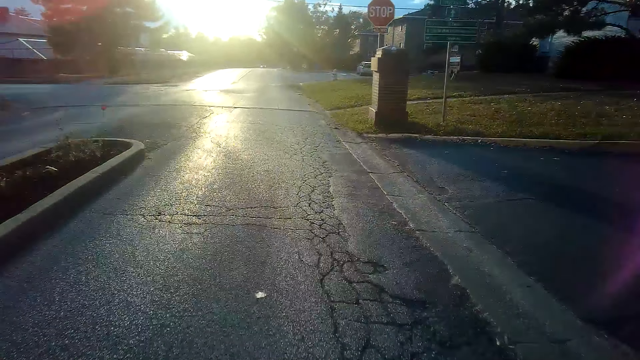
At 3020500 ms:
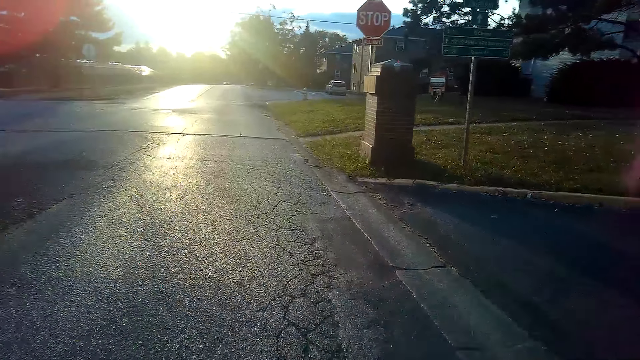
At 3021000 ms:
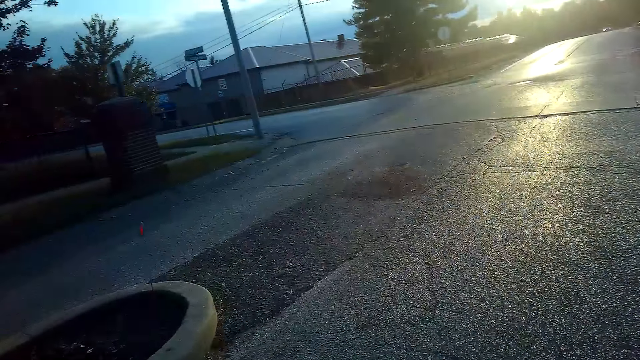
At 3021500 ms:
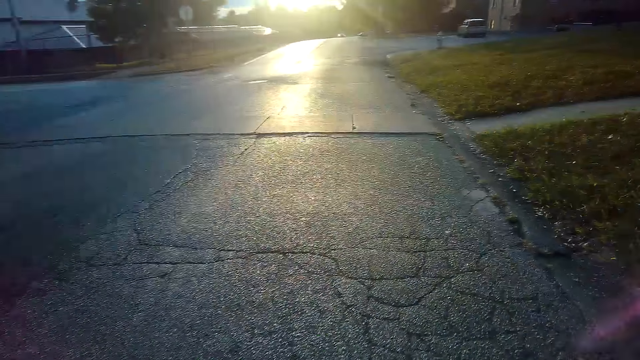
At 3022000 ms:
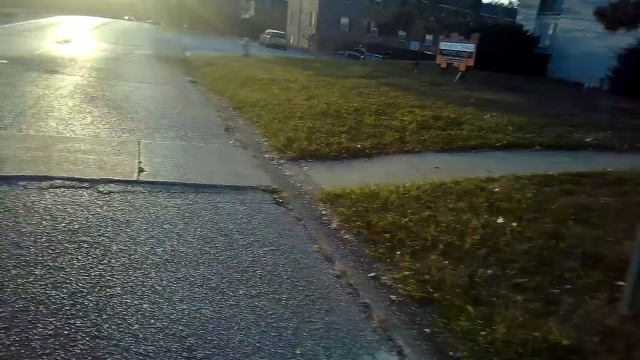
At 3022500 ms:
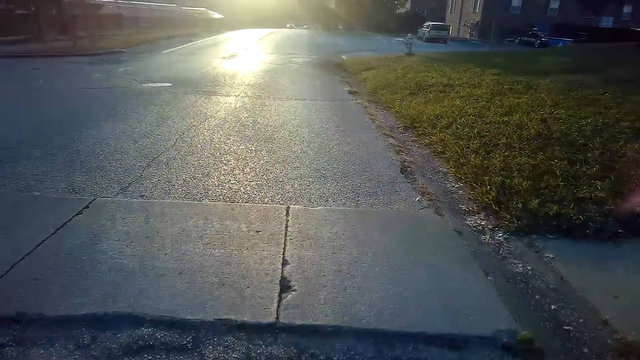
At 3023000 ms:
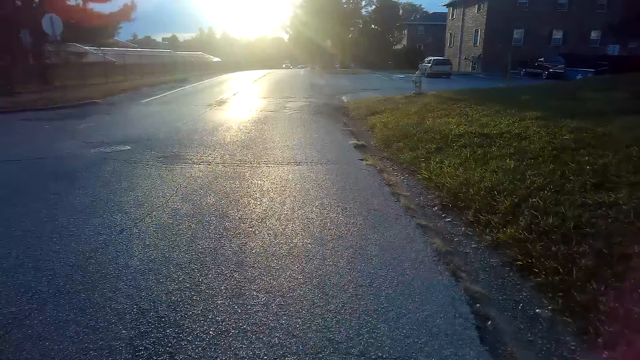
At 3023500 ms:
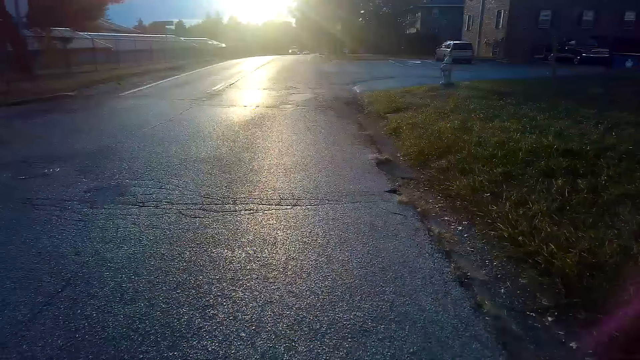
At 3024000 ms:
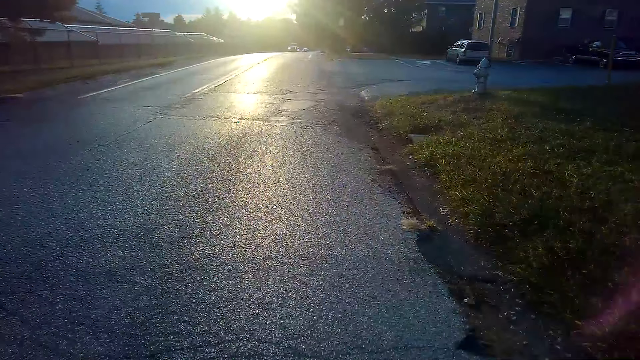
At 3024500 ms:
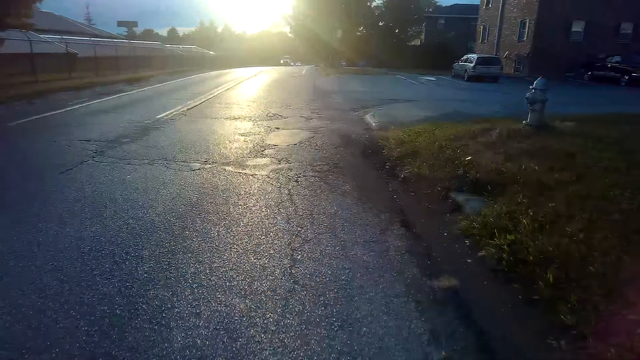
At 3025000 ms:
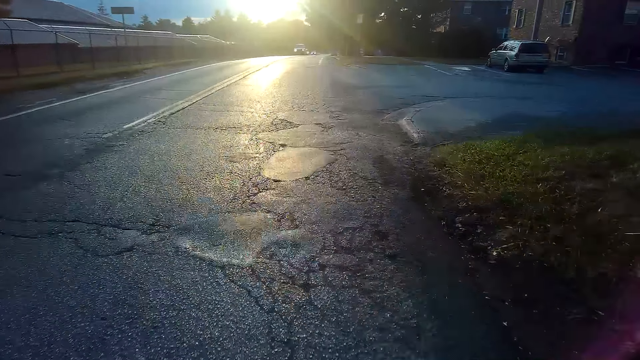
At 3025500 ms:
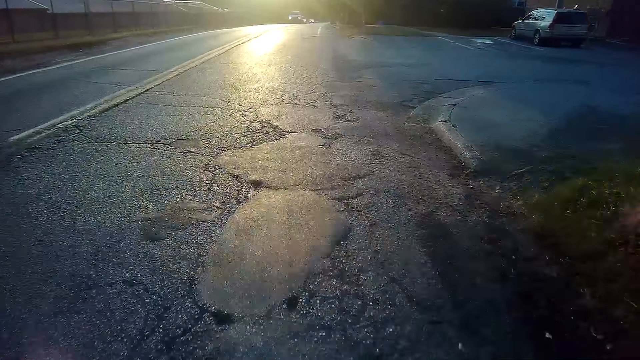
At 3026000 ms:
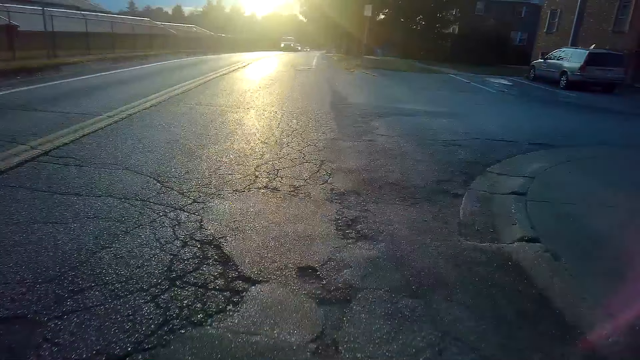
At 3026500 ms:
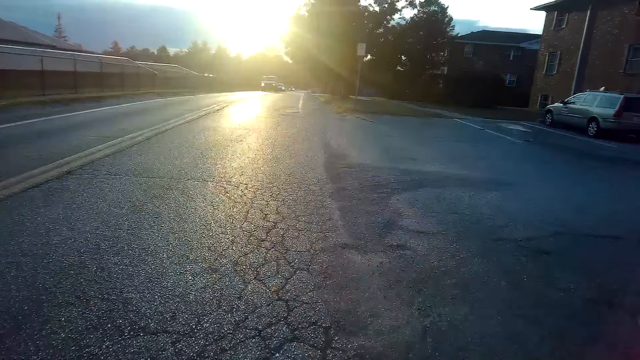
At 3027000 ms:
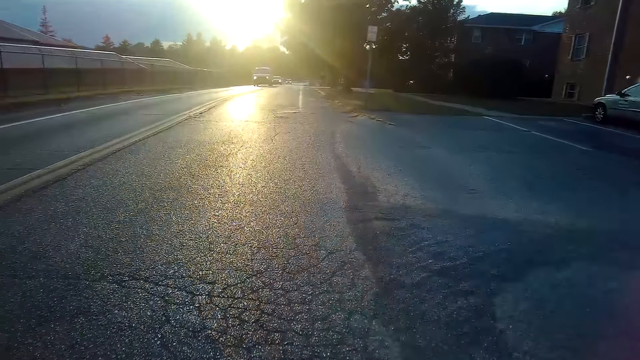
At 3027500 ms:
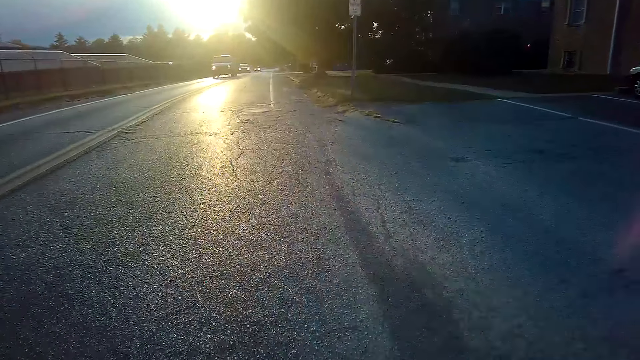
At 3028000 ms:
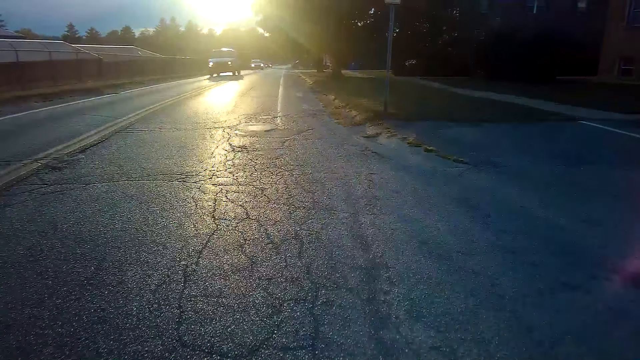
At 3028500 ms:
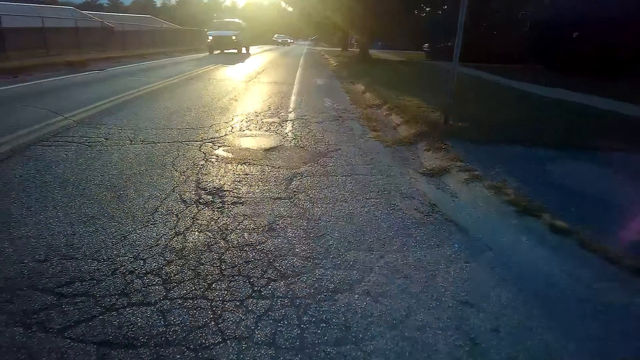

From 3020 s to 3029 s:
The camera wearer looks around. They ride a bicycle.

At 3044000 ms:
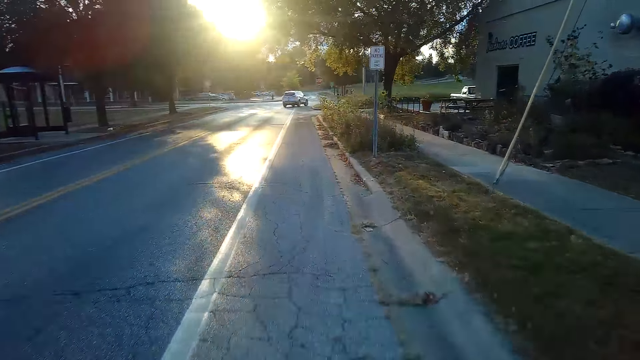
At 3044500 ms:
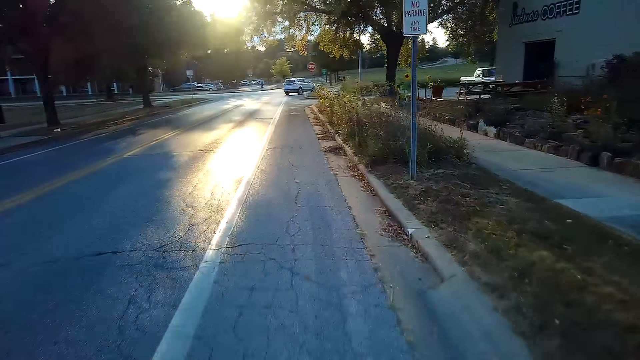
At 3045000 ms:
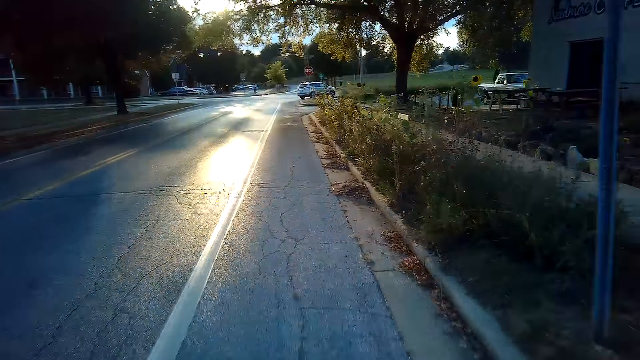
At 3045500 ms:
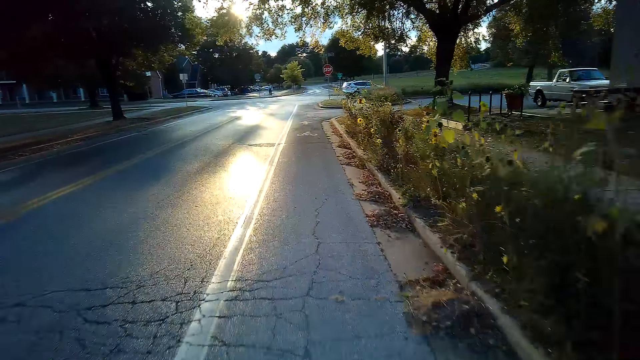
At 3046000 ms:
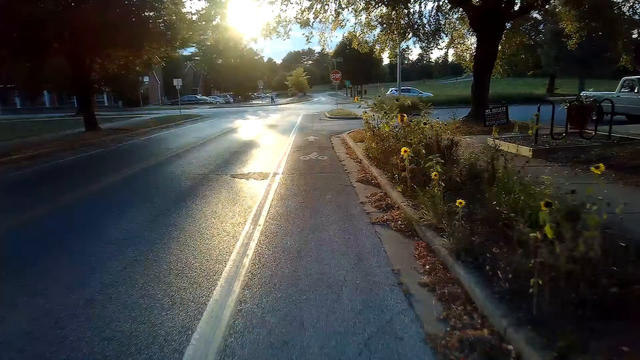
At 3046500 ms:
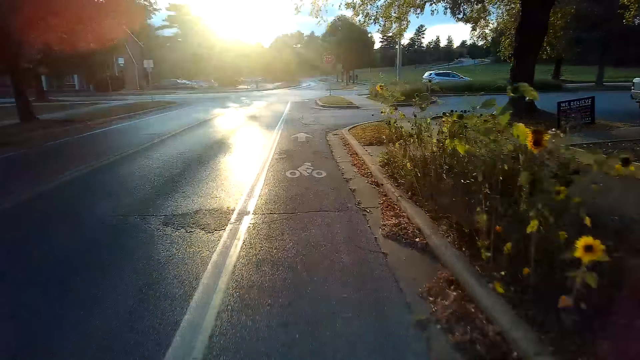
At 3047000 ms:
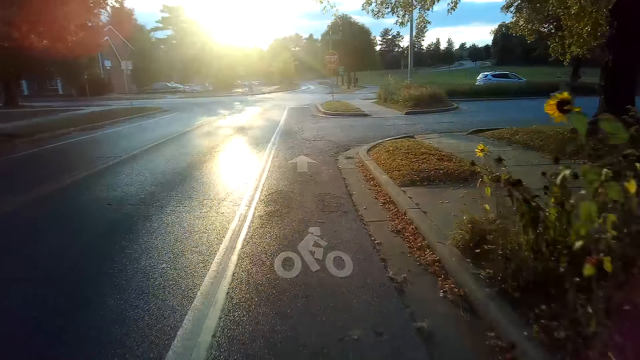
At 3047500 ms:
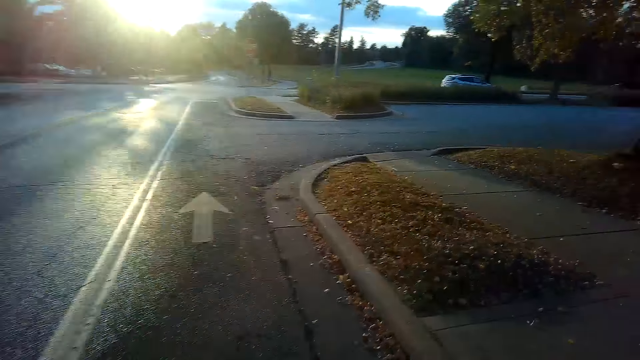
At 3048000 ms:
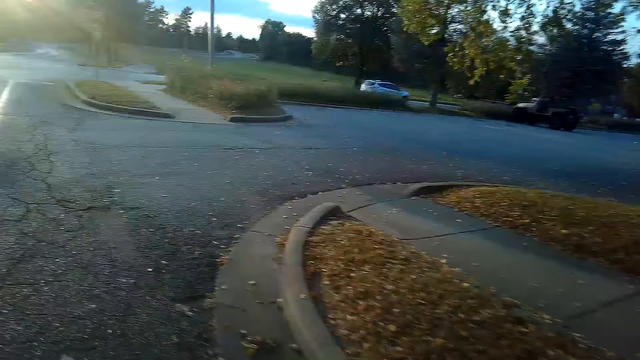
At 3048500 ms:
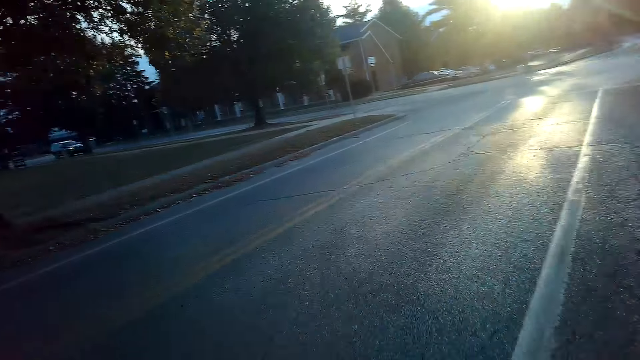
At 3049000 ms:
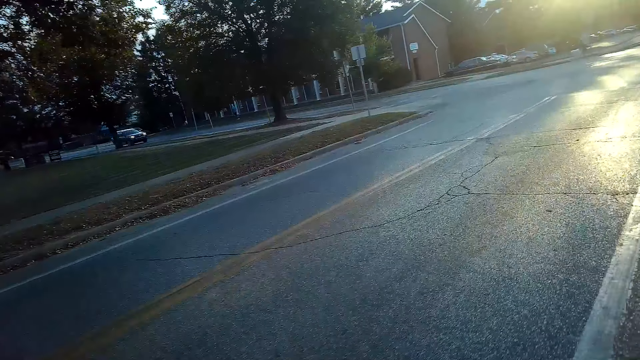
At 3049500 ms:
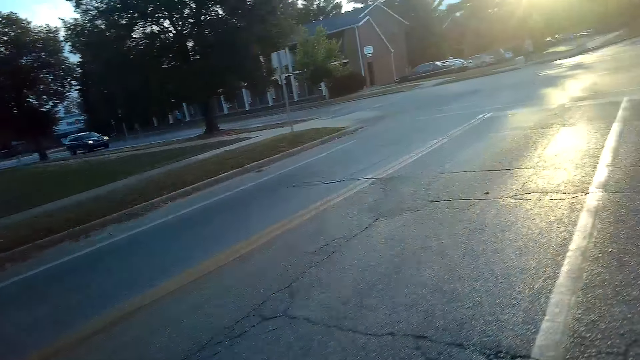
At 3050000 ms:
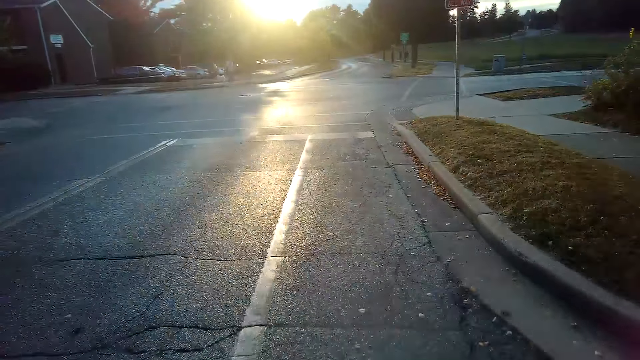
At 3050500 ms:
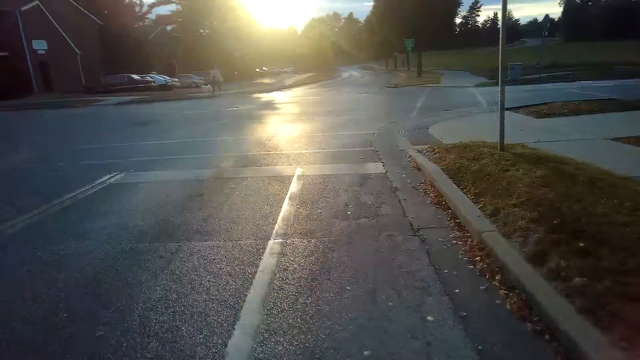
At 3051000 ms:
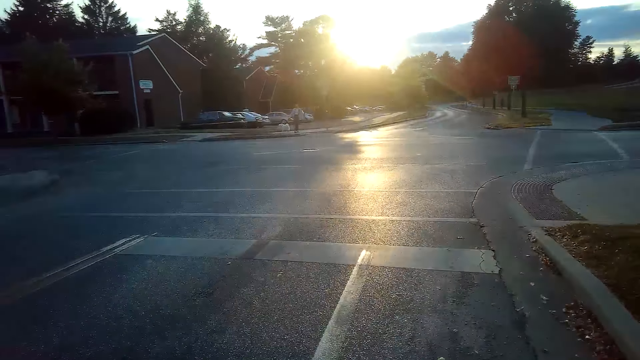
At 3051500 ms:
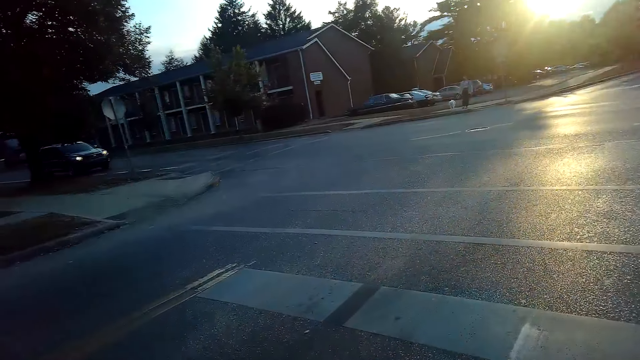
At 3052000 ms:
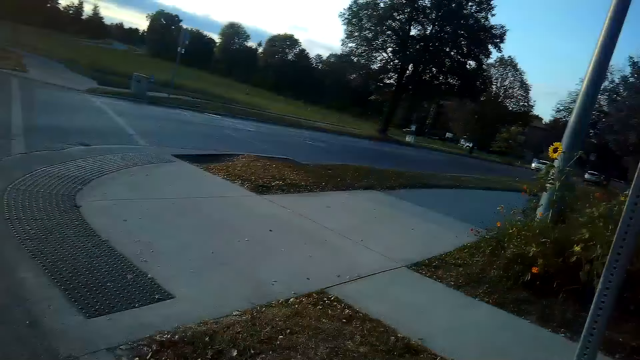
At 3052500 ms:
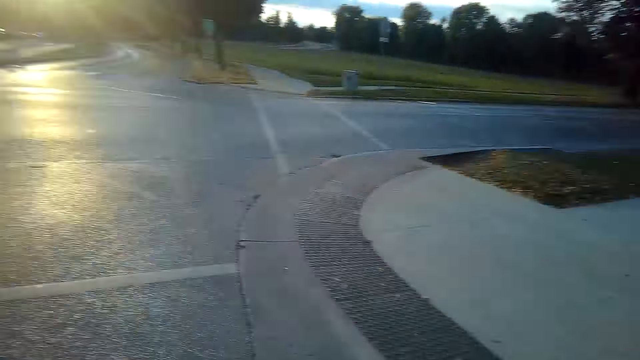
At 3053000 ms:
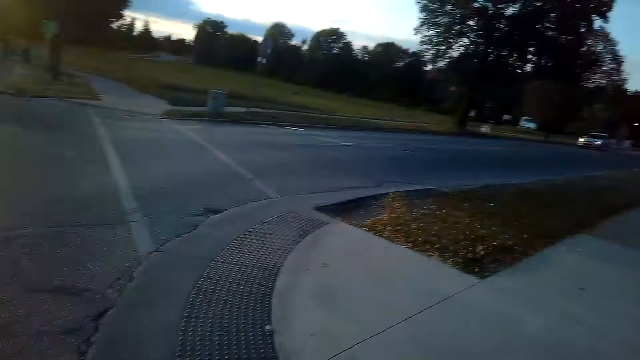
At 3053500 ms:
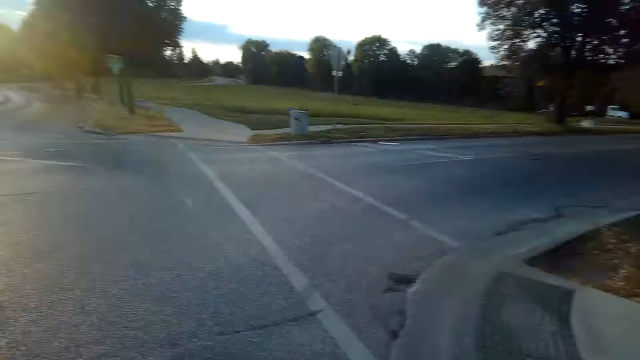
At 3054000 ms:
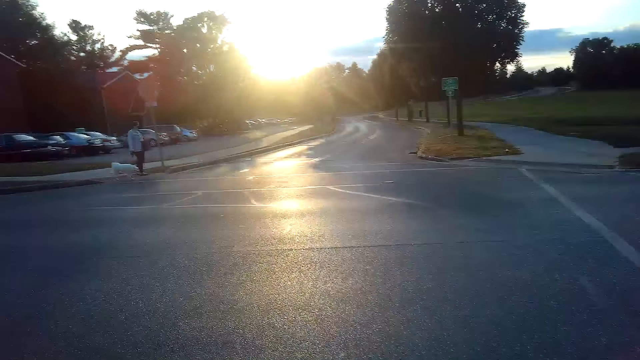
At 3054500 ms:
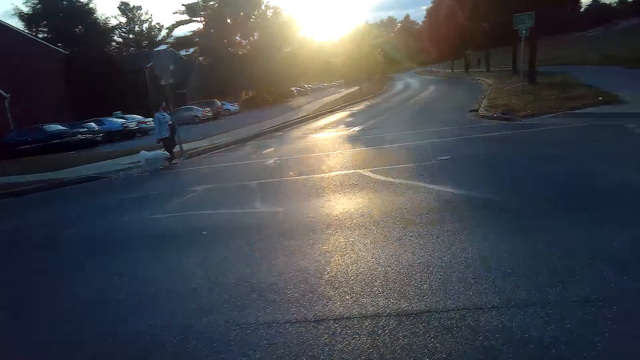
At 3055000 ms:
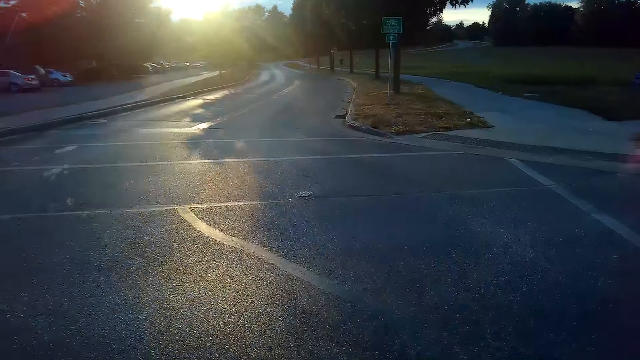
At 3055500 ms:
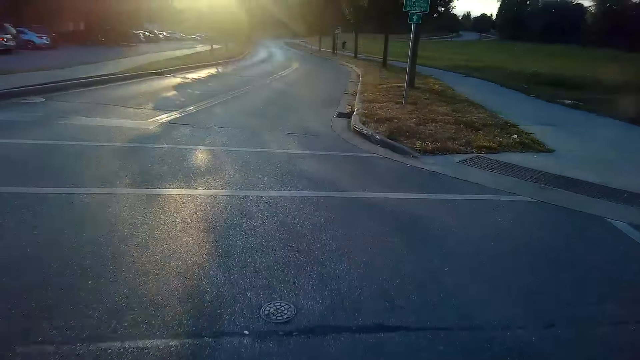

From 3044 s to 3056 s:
The camera wearer looks around. They ride a bicycle. They look around. They ride on the road with a bicycle.
